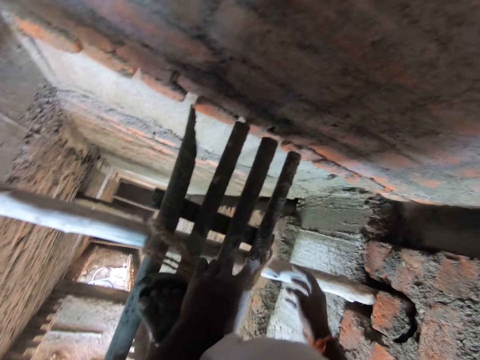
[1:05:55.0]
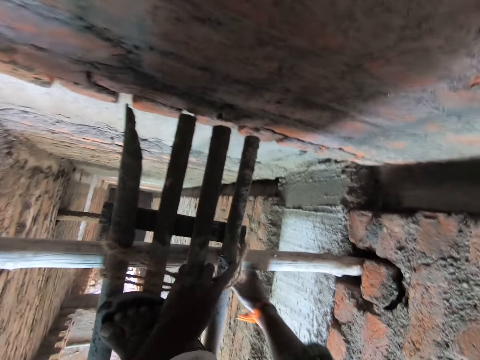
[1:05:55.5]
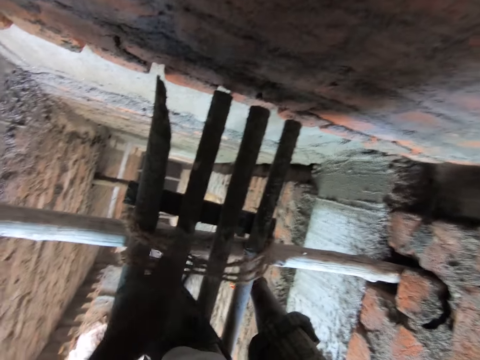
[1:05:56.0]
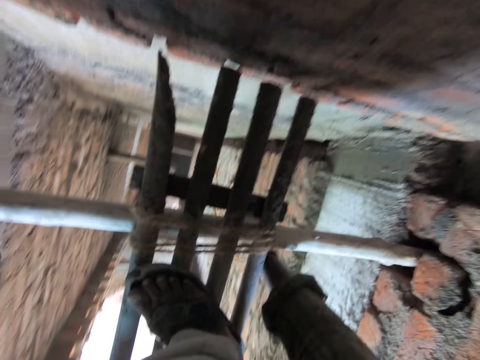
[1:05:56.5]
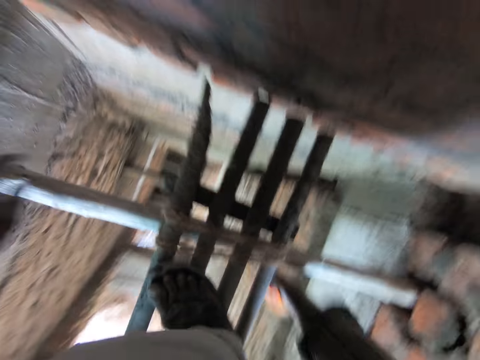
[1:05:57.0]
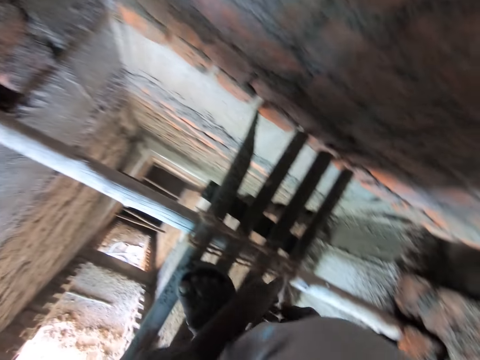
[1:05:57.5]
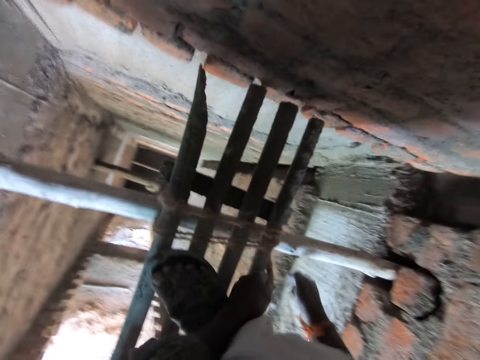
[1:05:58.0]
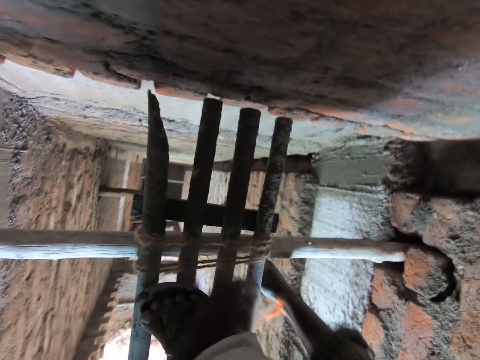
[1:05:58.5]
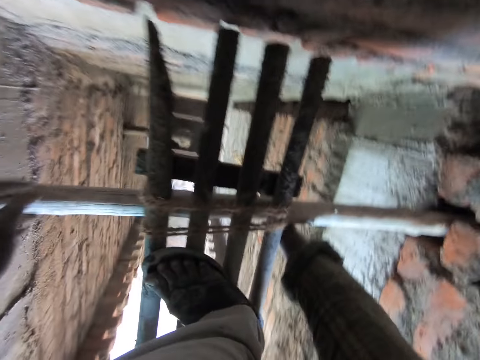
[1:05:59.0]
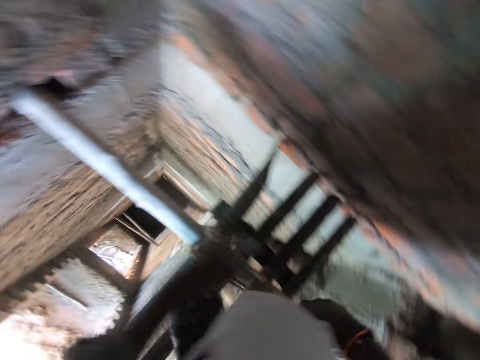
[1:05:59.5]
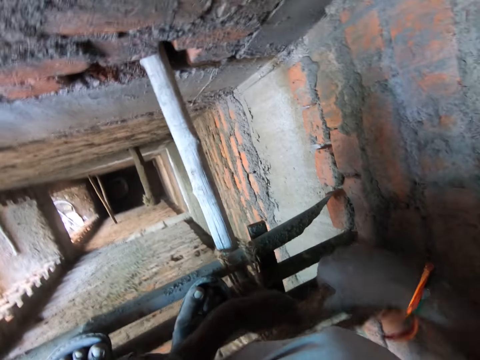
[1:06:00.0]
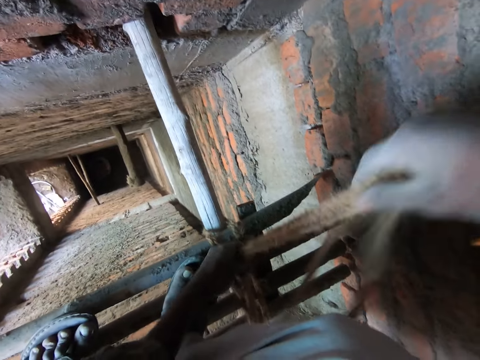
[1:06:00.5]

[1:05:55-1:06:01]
The camera wearer ties a scaffolding to a bamboo with the rope in his hands.

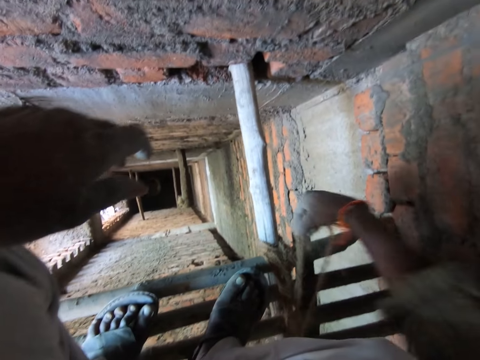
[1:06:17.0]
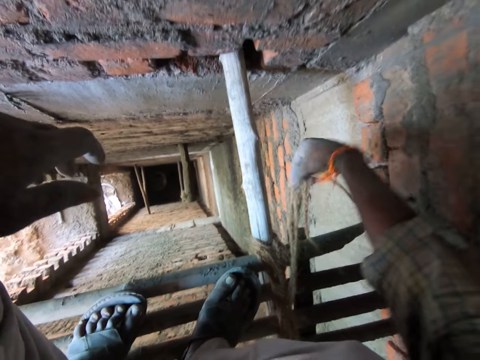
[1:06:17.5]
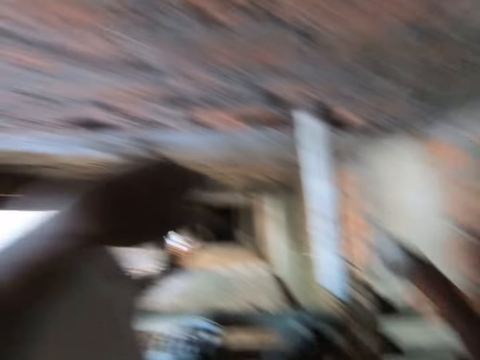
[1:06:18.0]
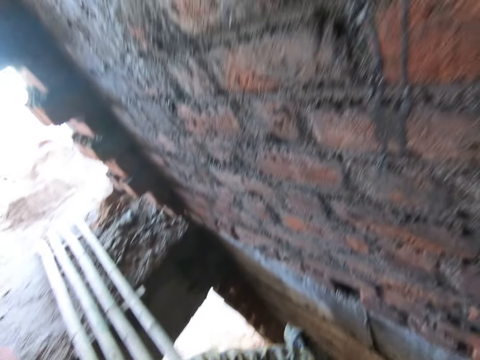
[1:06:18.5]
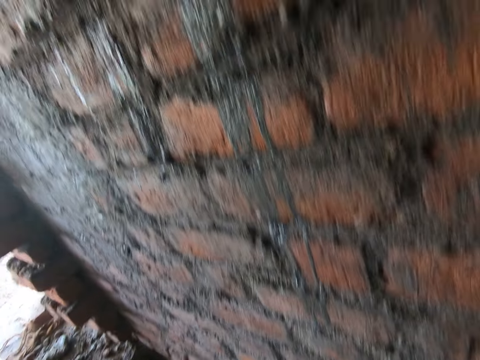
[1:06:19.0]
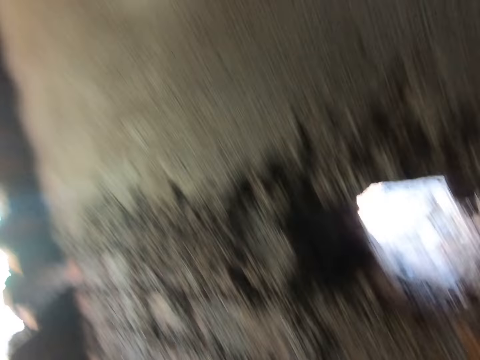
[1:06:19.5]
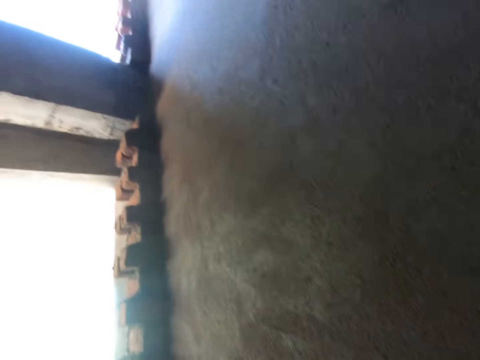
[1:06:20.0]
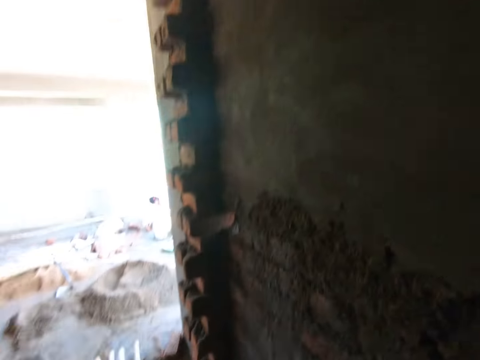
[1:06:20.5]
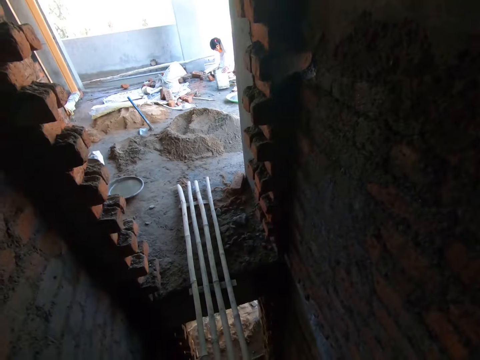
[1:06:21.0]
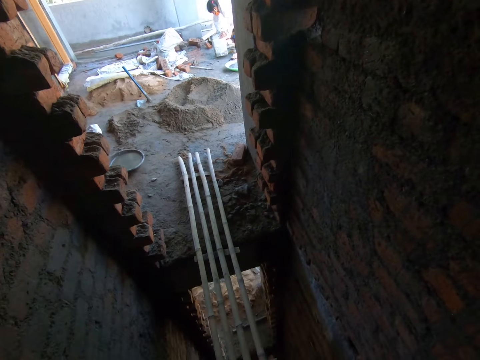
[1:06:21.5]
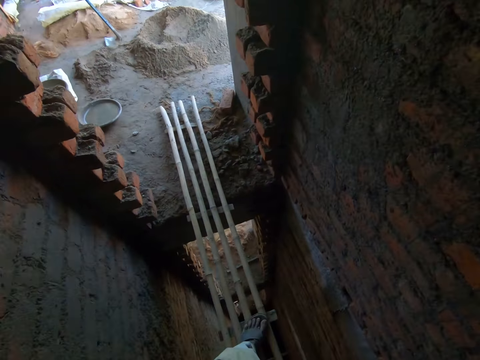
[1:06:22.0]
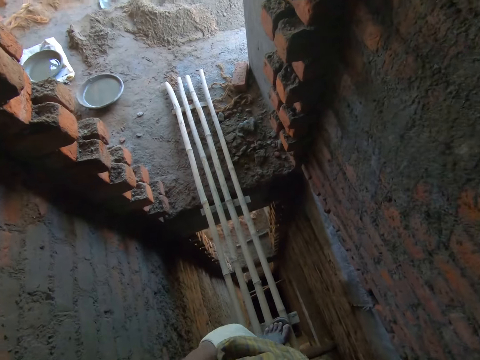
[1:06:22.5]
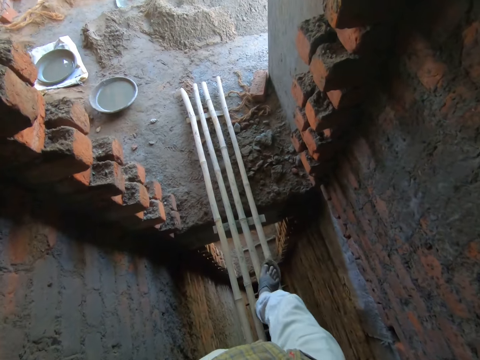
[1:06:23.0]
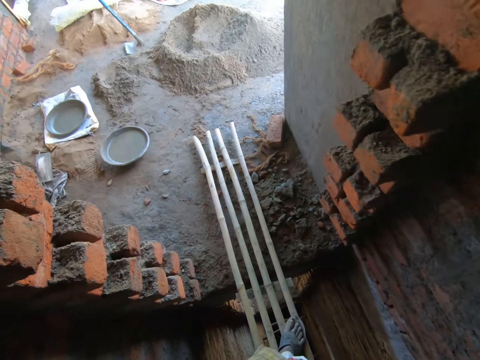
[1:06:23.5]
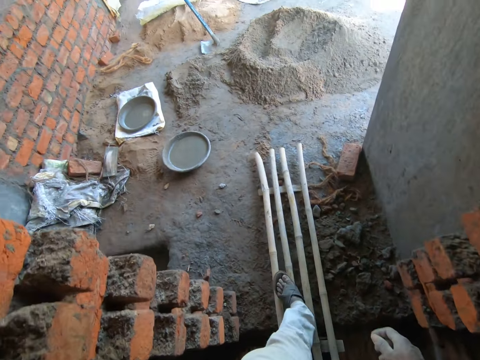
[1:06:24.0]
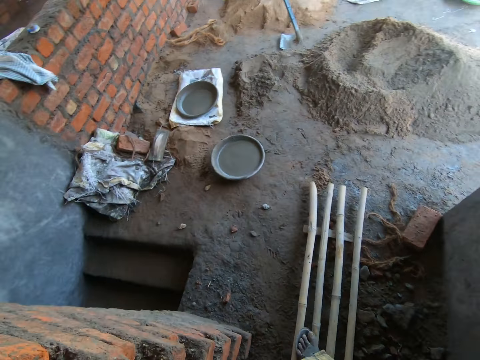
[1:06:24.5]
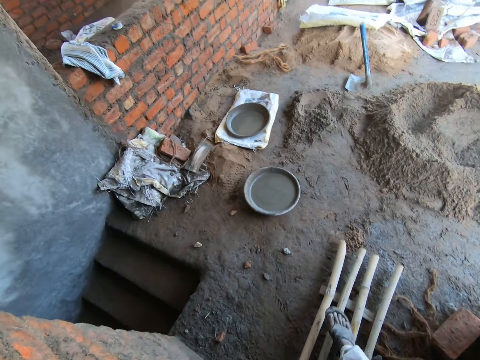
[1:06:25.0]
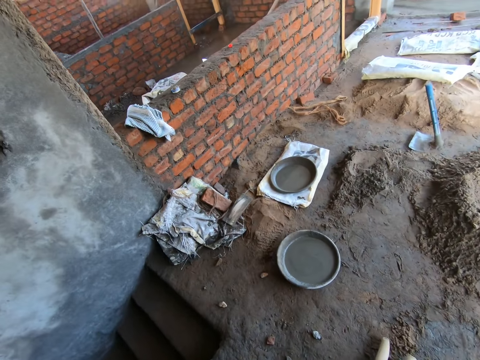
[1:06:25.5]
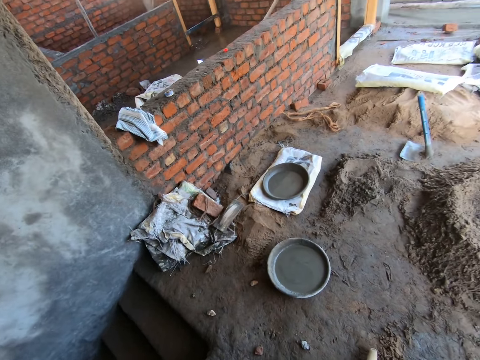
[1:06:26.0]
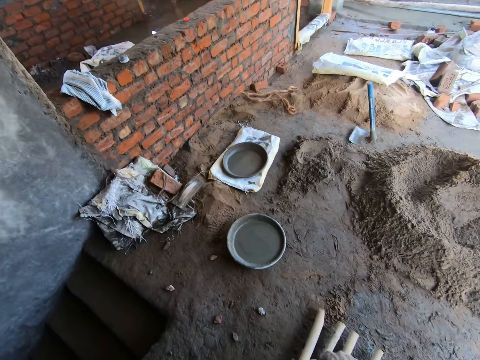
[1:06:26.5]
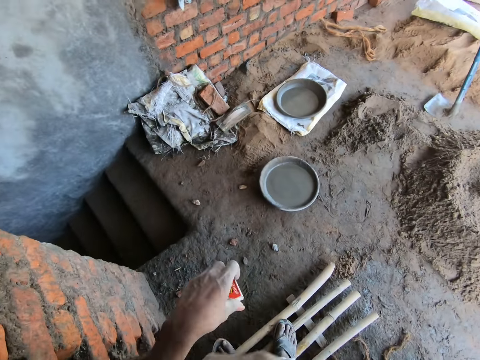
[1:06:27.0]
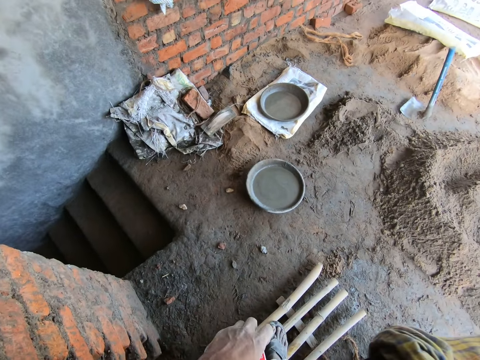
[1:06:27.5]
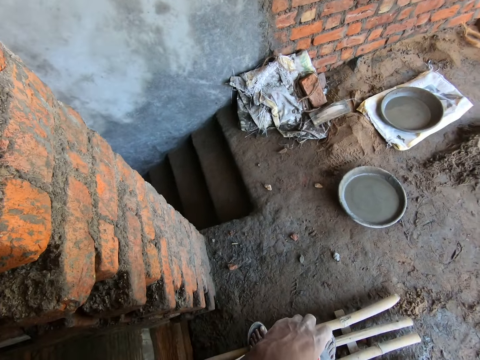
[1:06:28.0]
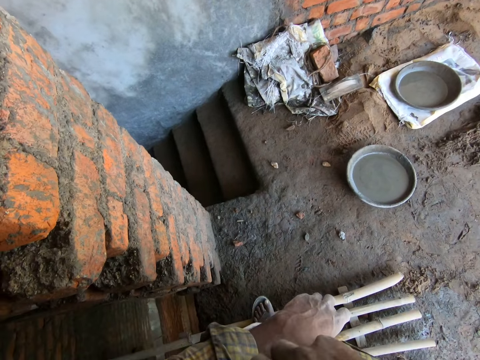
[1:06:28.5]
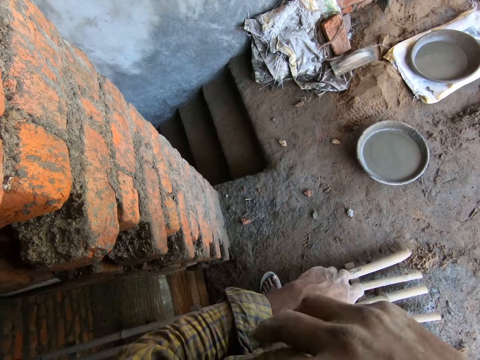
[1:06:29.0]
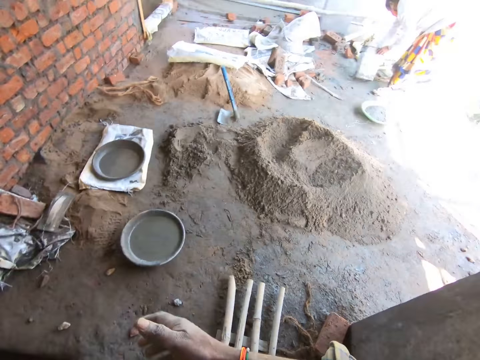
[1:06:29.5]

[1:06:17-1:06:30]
The camera wearer stands on the wooden scaffold. They walk on the wooden scaffold. They stand on the wooden scaffold.

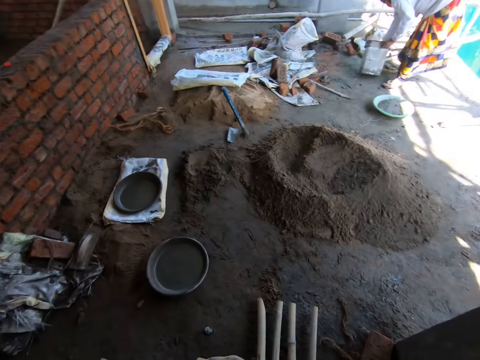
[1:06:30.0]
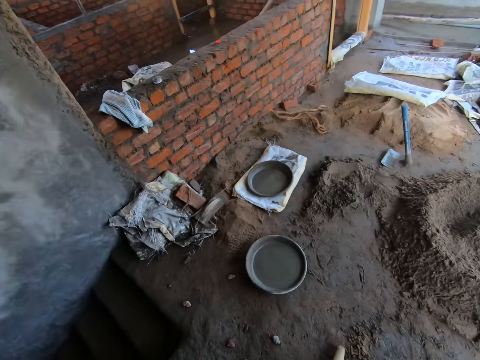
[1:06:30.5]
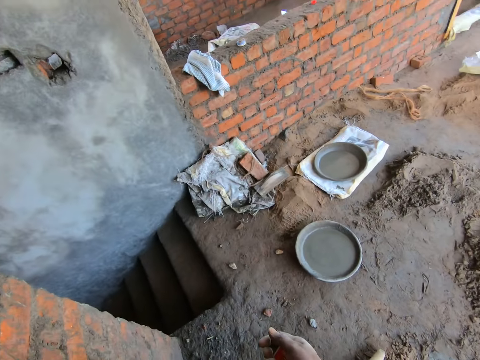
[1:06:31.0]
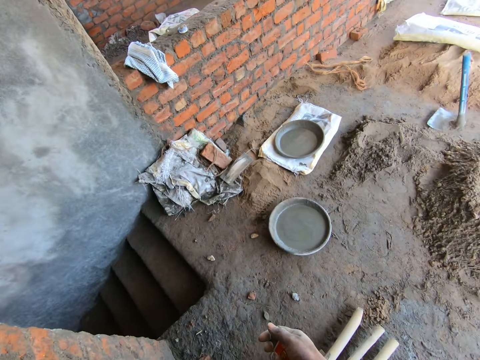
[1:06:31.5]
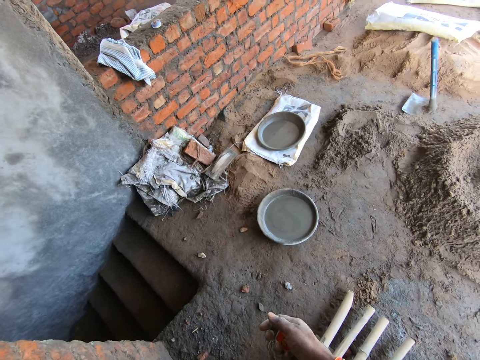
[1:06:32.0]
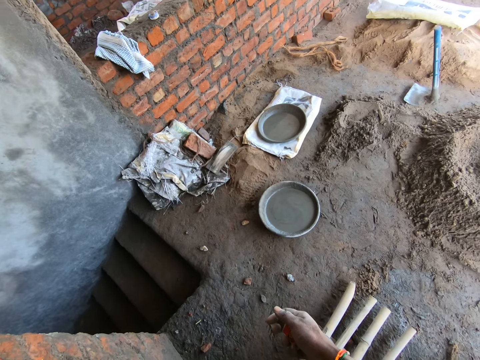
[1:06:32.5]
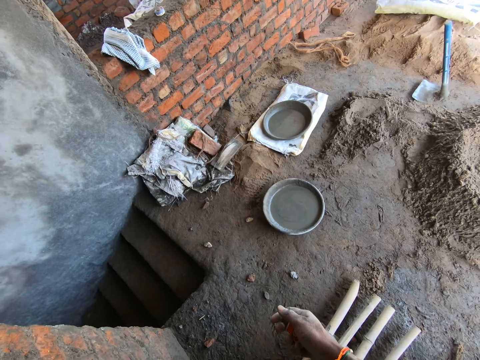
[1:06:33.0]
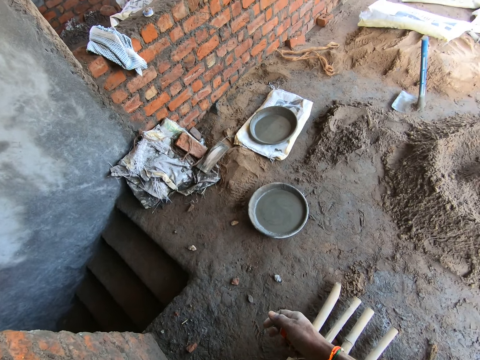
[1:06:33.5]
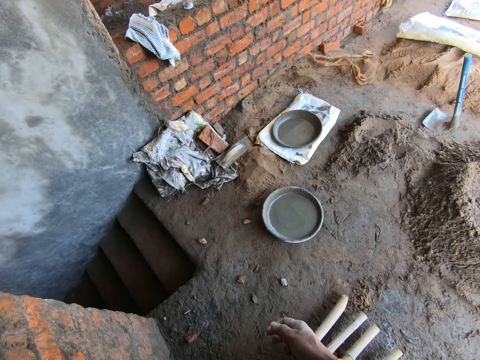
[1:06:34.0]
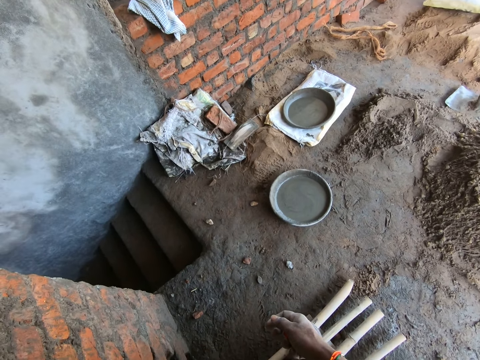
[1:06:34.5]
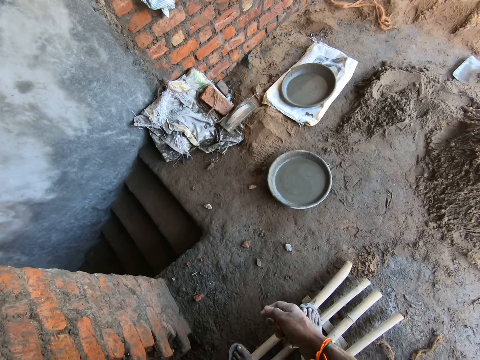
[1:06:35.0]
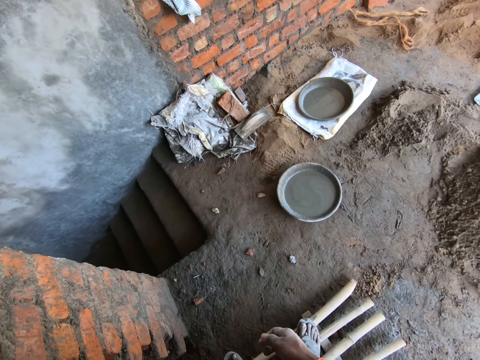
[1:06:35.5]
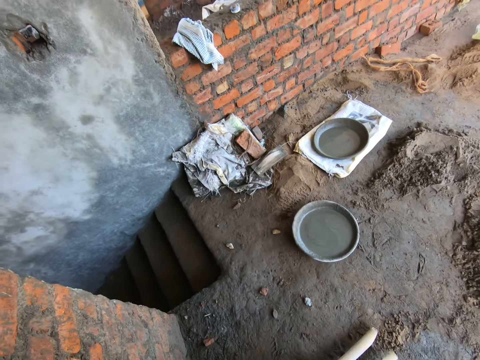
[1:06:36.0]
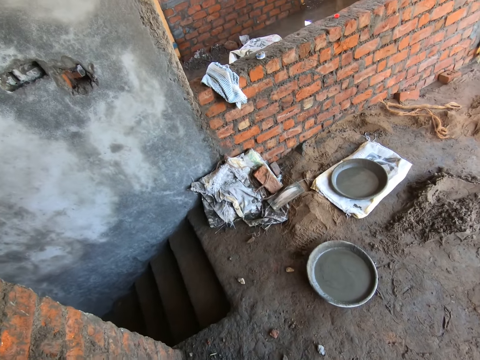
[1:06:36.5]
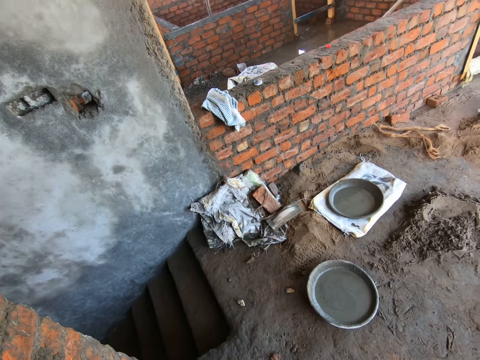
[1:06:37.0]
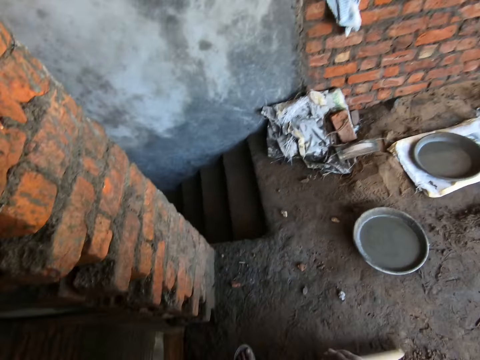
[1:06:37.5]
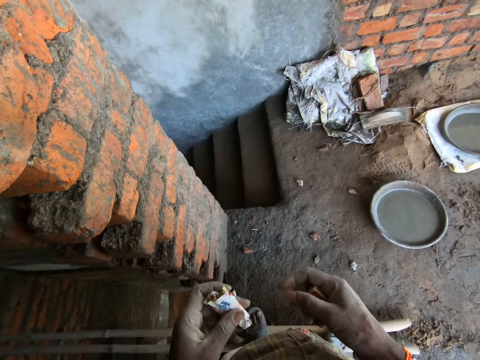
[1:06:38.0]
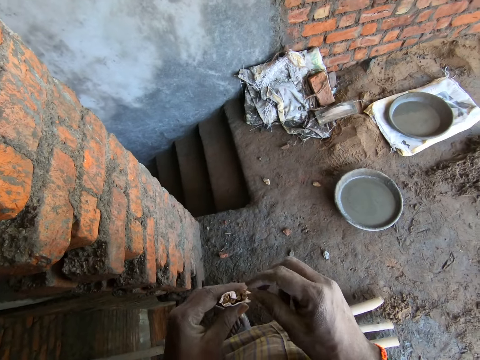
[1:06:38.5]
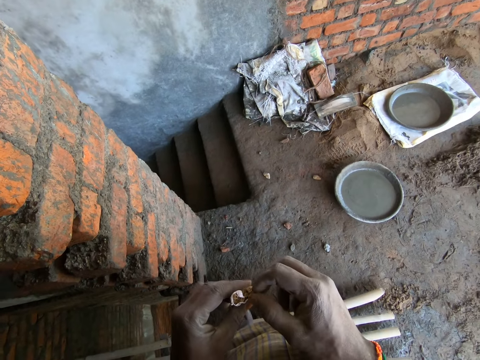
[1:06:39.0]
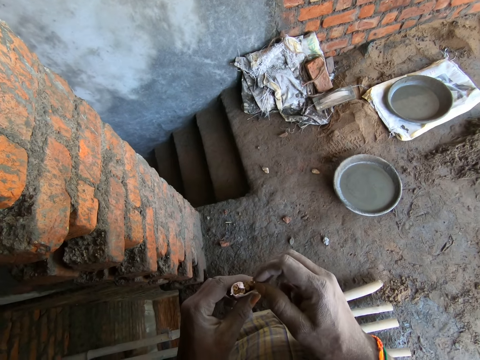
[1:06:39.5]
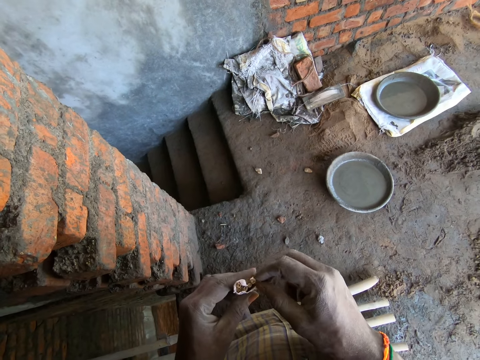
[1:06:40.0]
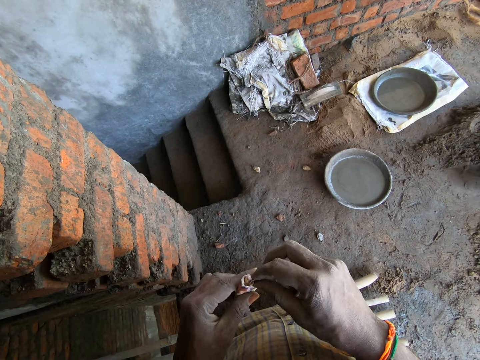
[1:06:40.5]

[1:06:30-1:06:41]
The camera wearer picks a cigarette stick from a pack of cigarettes in his left hand with his right hand.
